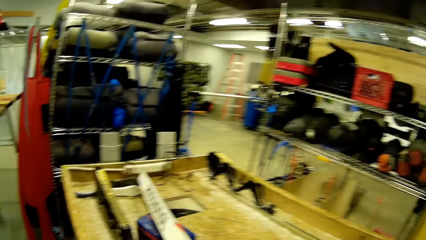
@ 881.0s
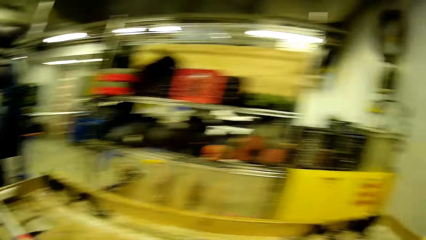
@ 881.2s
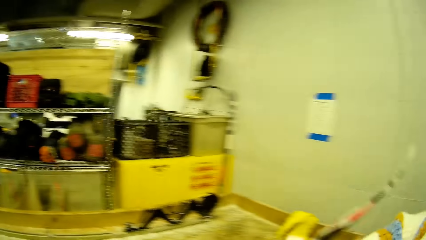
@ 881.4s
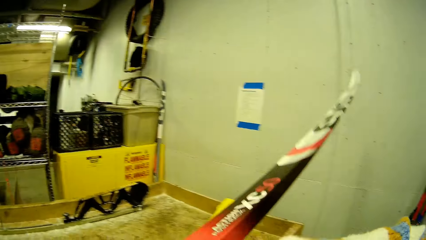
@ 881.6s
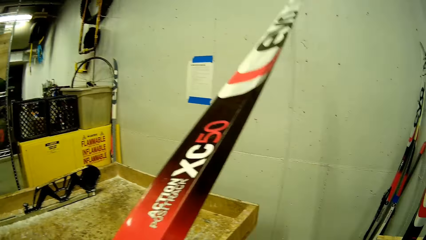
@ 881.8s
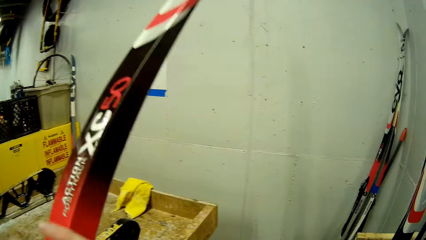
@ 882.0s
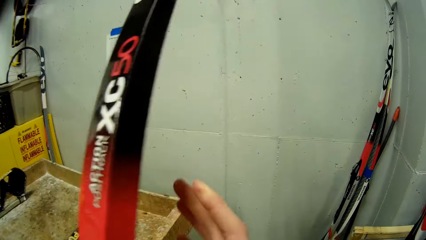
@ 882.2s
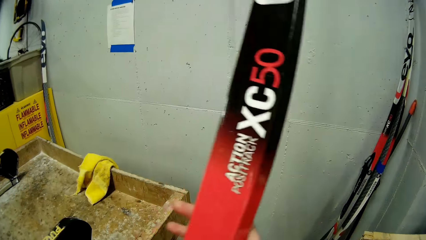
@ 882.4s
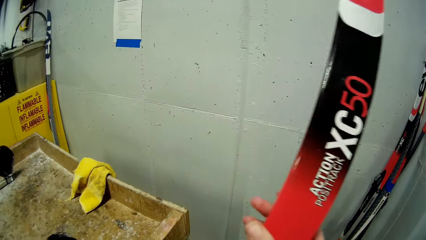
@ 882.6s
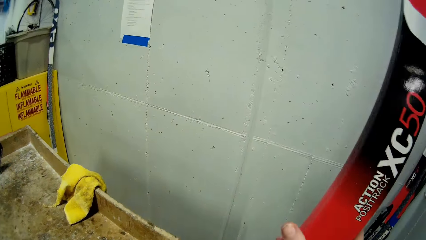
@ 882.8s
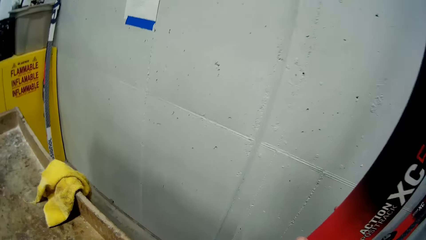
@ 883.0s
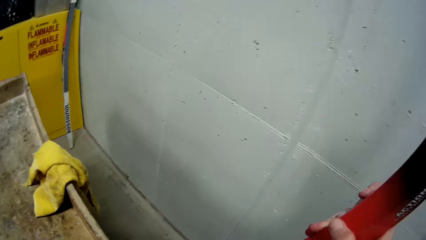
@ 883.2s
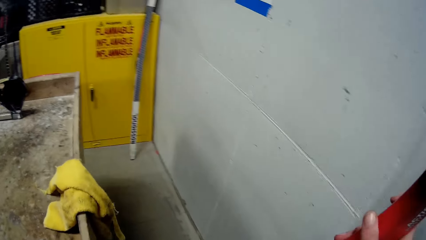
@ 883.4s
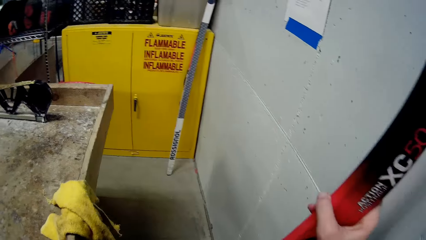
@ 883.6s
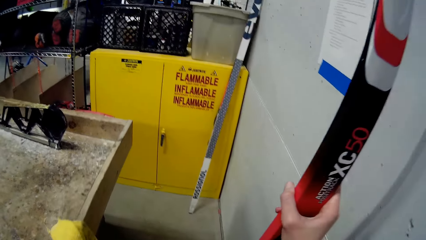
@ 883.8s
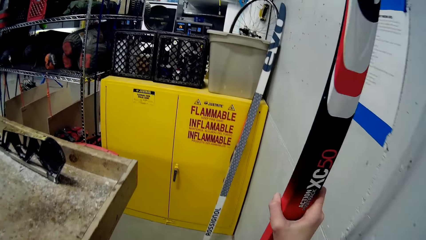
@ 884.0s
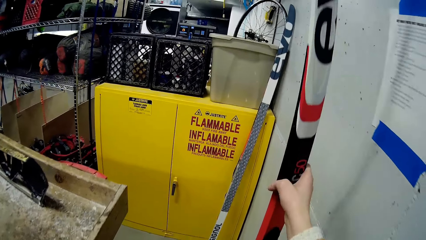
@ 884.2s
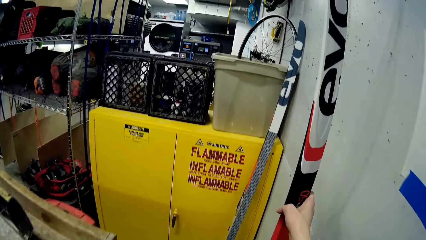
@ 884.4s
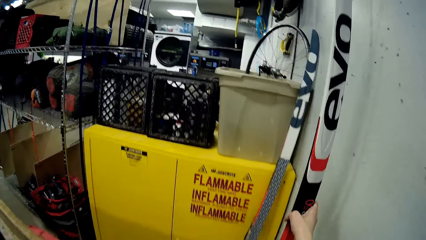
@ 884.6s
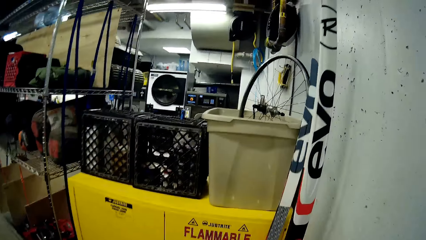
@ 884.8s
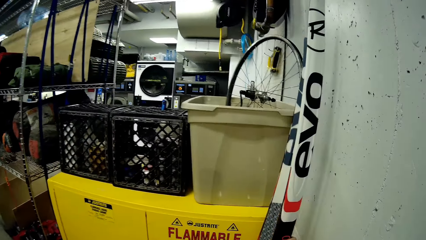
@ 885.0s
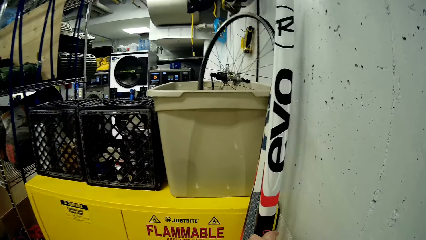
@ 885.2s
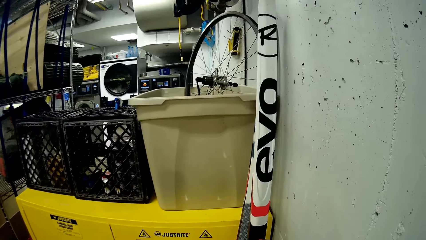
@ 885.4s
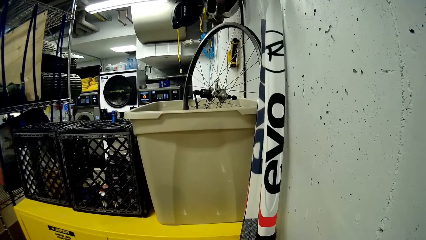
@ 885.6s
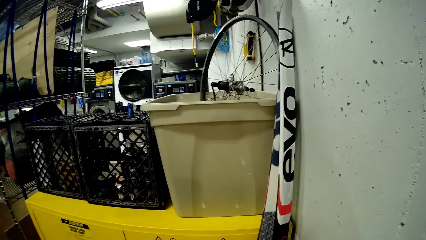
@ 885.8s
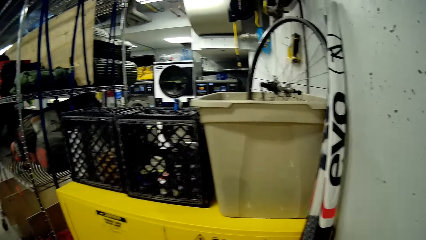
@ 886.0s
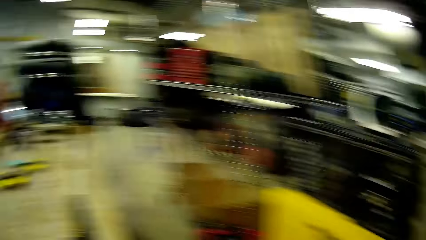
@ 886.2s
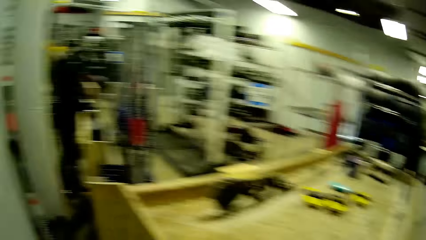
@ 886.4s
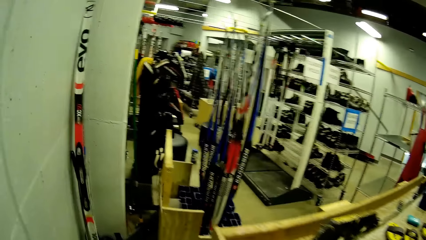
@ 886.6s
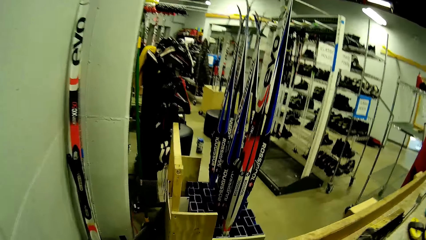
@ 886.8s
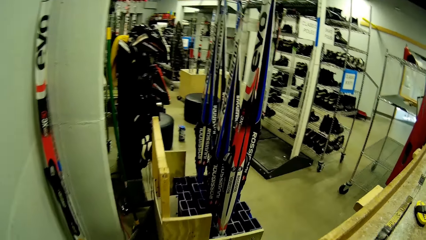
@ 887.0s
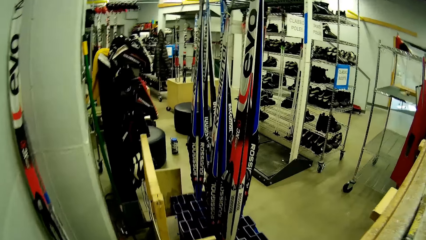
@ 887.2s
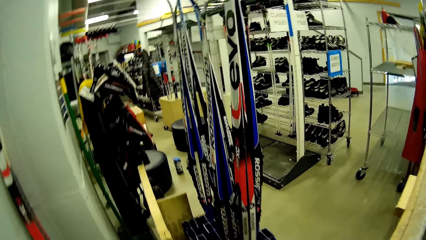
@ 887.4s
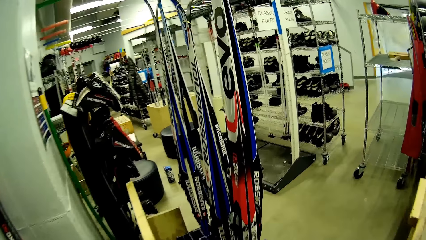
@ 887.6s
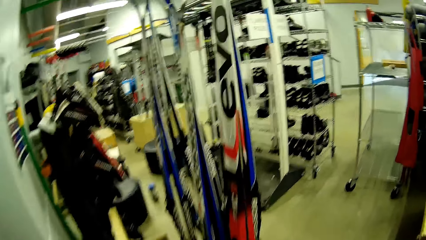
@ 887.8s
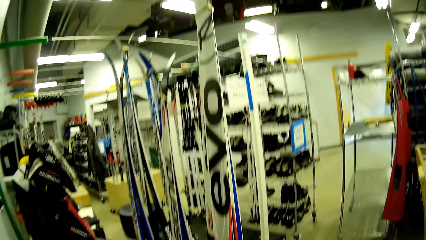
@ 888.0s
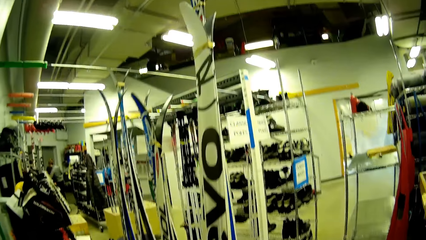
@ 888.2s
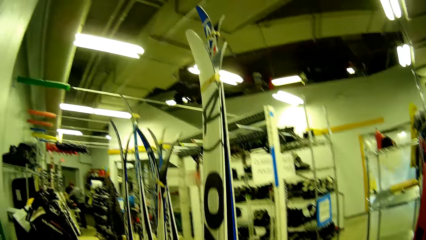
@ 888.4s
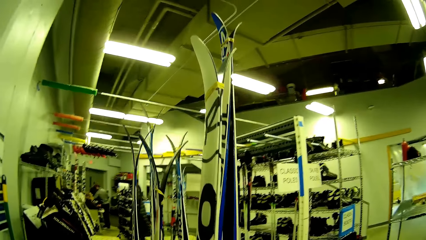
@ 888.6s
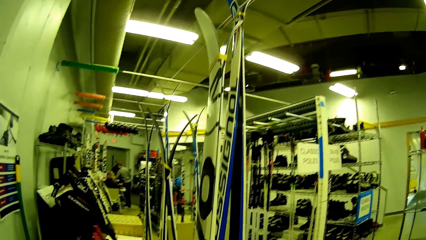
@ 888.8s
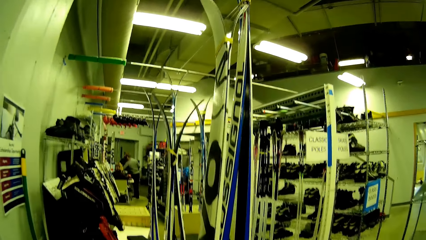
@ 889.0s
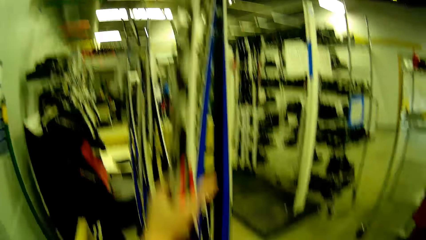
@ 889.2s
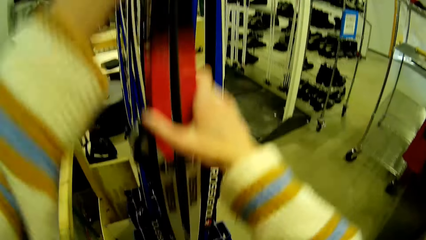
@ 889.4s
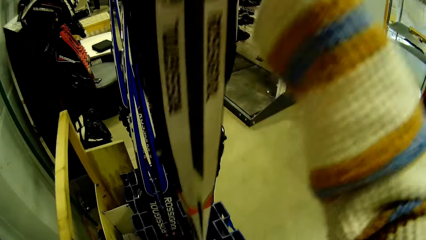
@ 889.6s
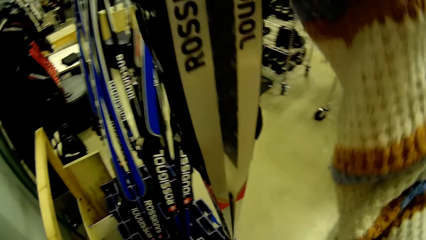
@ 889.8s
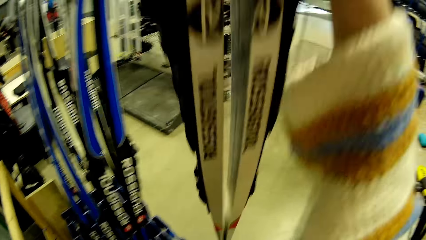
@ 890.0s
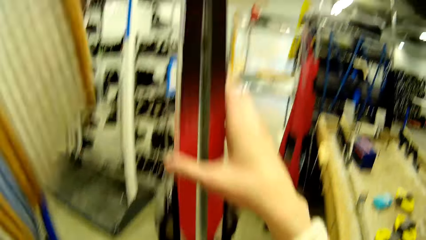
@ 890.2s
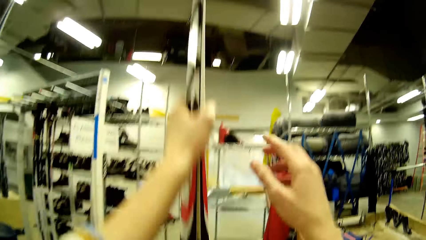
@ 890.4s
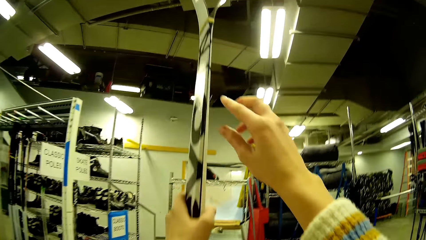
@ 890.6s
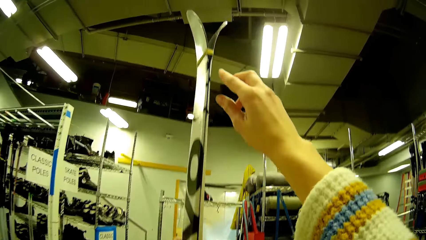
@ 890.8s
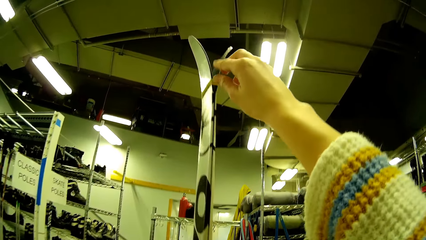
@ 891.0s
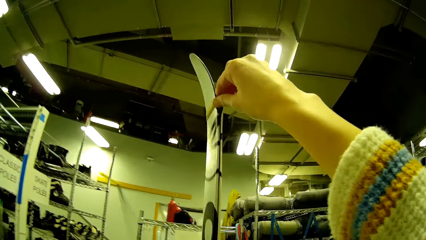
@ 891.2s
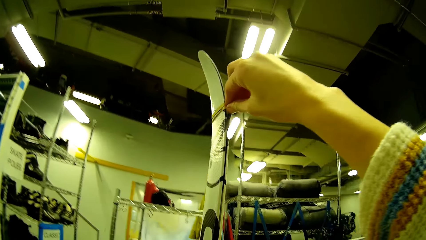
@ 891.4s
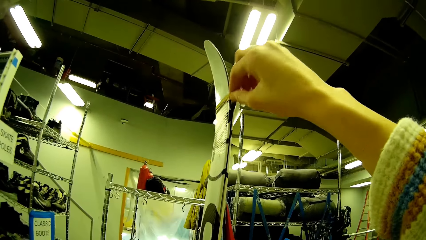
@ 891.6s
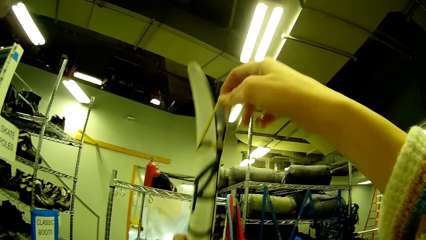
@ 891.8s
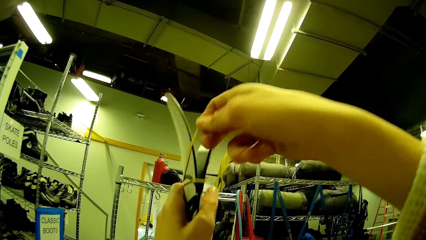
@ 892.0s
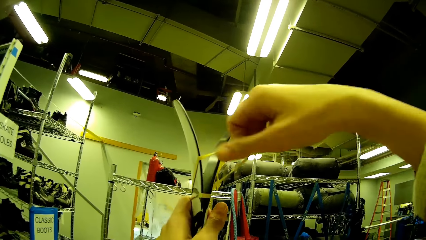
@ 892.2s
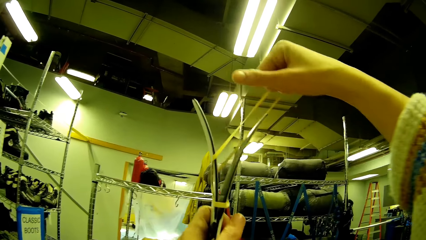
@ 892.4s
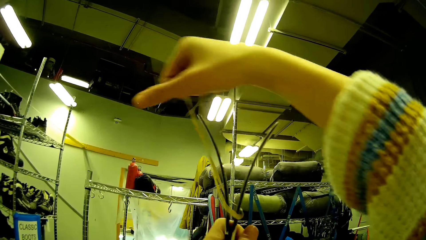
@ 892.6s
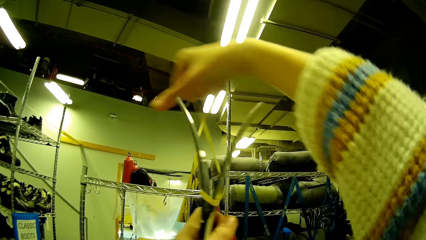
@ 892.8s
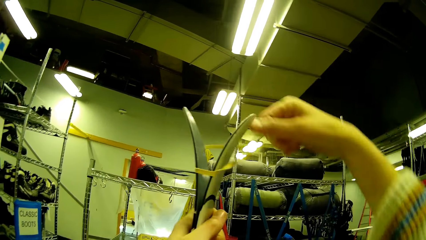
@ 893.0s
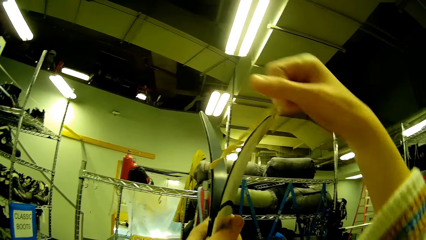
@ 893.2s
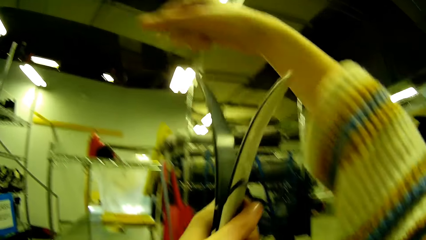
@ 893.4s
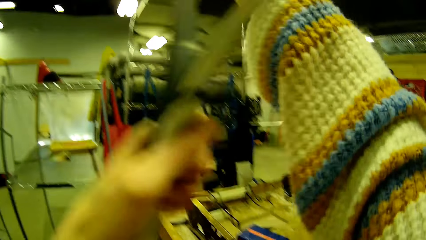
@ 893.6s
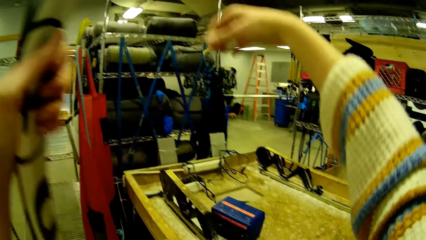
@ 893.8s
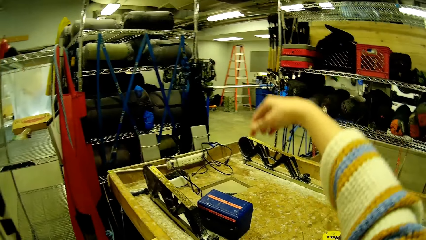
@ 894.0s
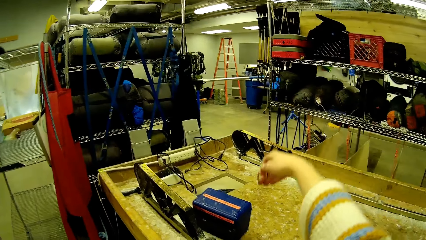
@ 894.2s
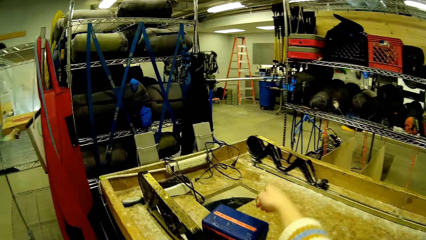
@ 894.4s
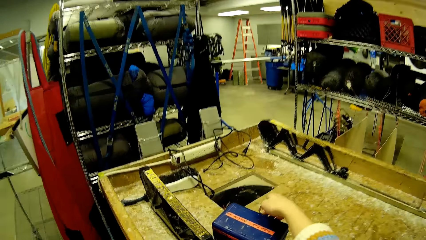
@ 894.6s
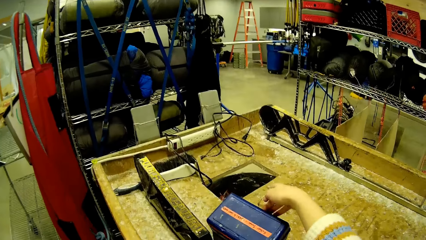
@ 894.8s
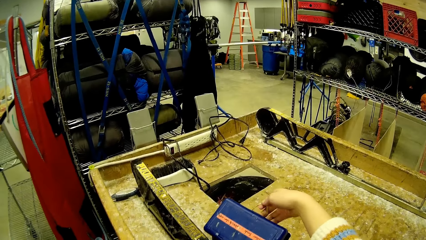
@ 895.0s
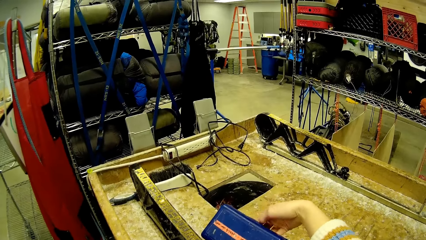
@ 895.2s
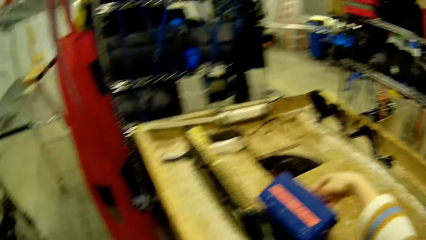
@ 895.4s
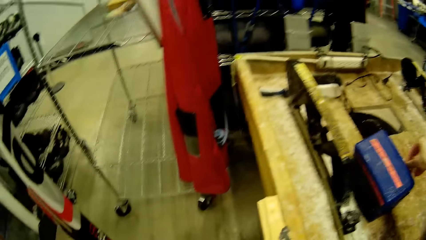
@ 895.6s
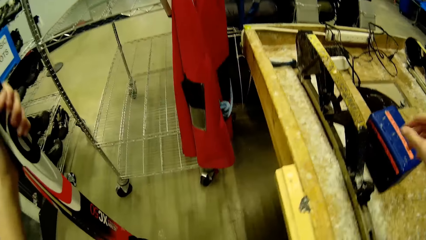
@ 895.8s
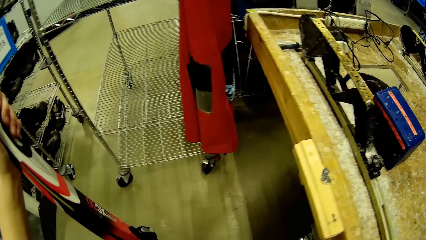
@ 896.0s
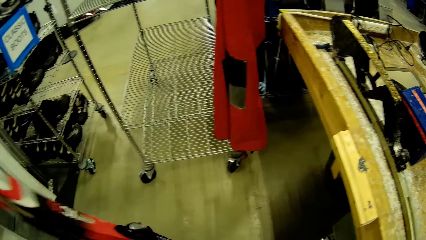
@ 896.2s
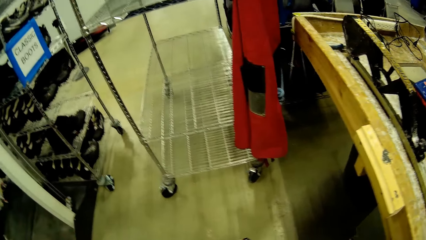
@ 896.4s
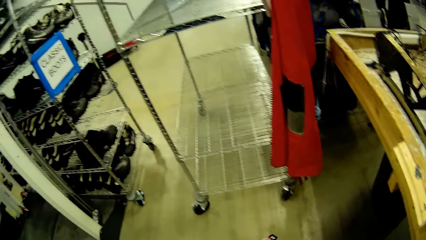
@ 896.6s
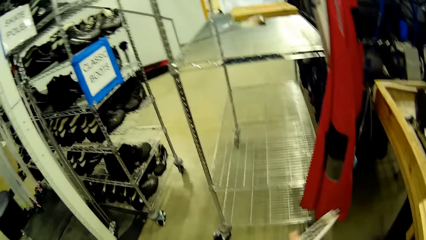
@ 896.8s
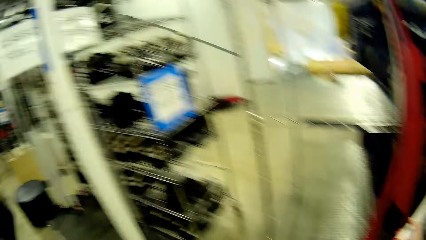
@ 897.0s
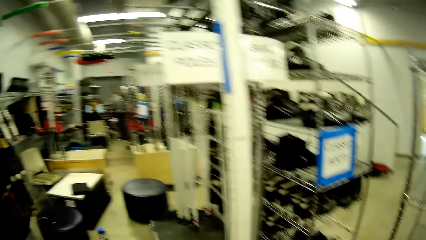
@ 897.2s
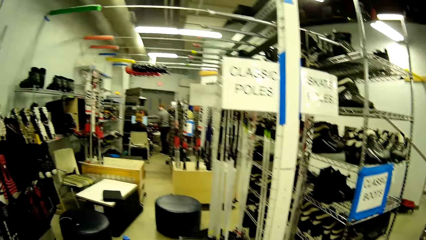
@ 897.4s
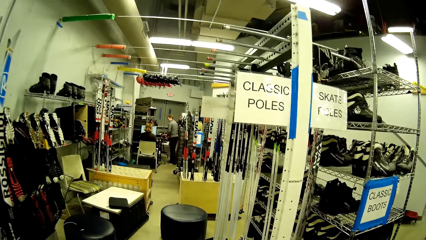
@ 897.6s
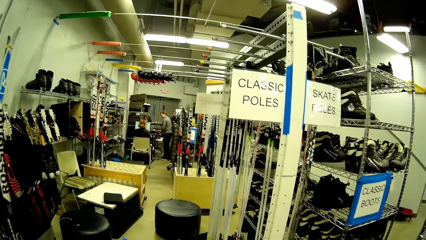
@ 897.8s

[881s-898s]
The camera wearer picks the ski from the ski holder on the table with both hands. She walks in the supermarket. She leans the ski on a wall with her right hand. She puts a skate pole on the floor. She walks in the supermarket. She picks a pair of skis from a ski rack with both hands. She unties the ski with her right hand. She removes a rubber band on the skate poles. She holds the ski with her left hand. She opens a blue box on the table with her right hand. She drops the rubber inside the blue box with her right hand. She flips the ski over with both hands.
